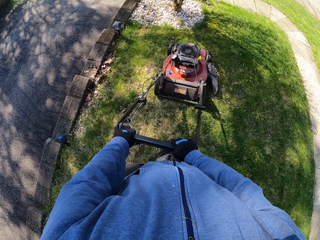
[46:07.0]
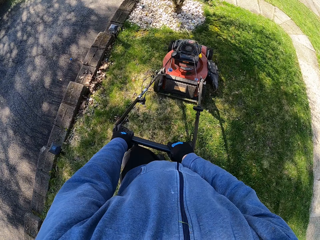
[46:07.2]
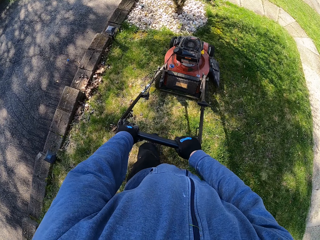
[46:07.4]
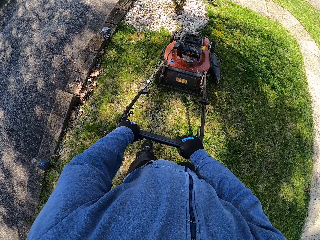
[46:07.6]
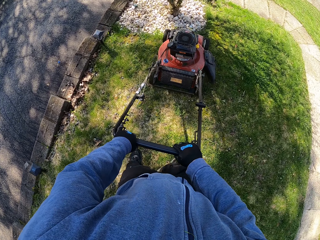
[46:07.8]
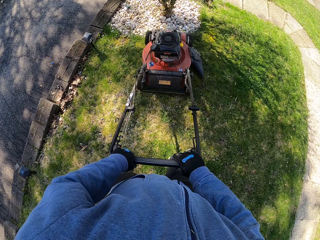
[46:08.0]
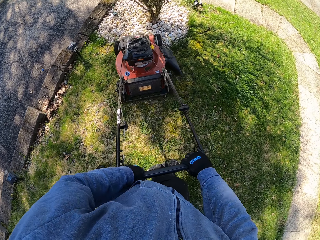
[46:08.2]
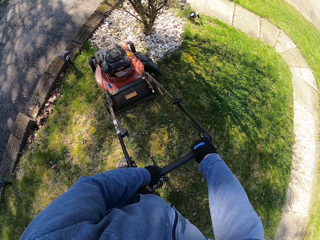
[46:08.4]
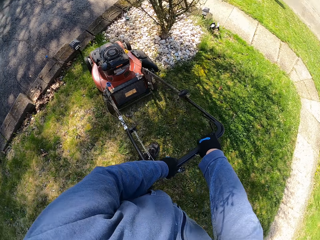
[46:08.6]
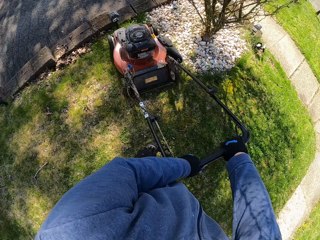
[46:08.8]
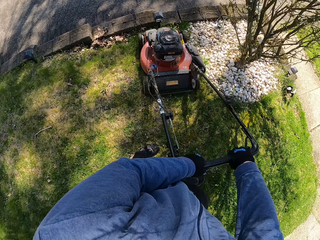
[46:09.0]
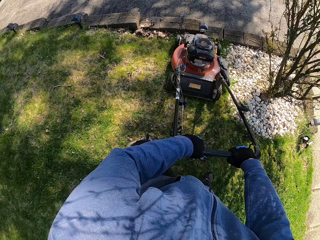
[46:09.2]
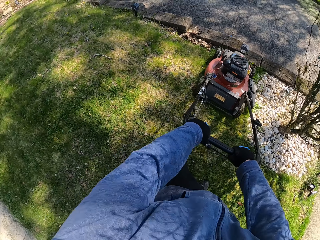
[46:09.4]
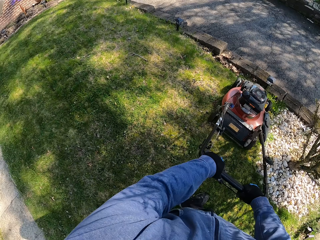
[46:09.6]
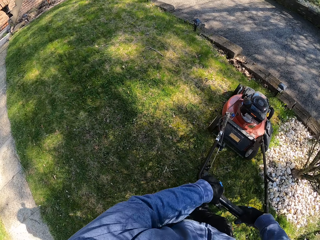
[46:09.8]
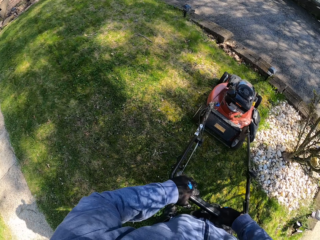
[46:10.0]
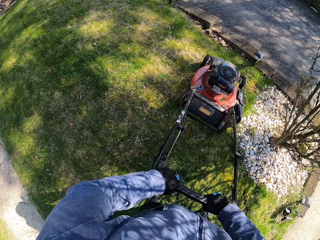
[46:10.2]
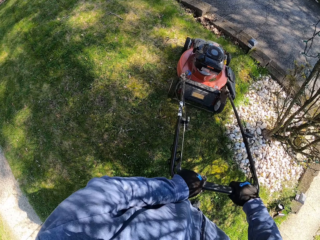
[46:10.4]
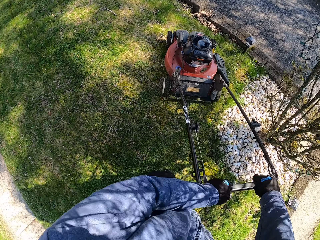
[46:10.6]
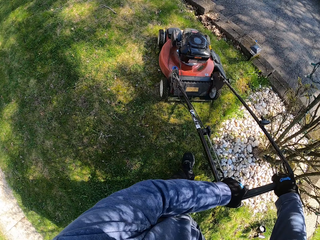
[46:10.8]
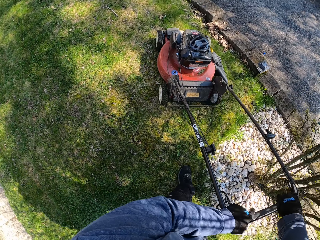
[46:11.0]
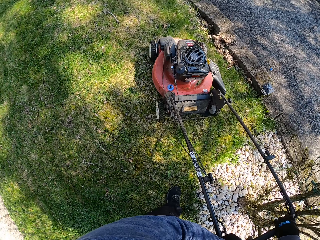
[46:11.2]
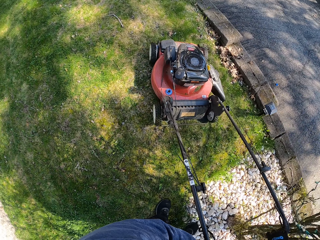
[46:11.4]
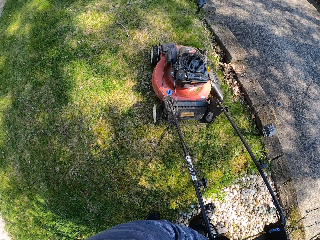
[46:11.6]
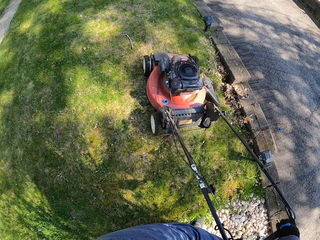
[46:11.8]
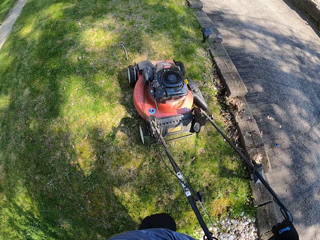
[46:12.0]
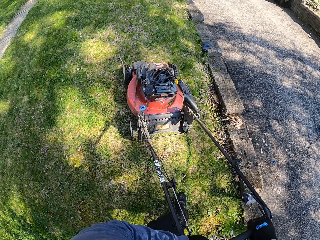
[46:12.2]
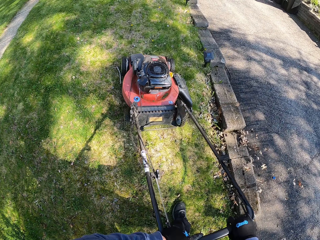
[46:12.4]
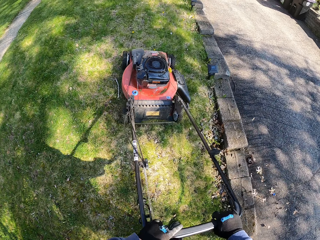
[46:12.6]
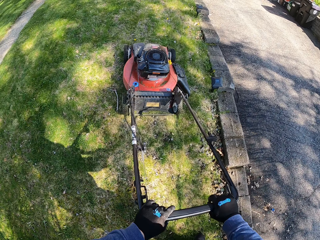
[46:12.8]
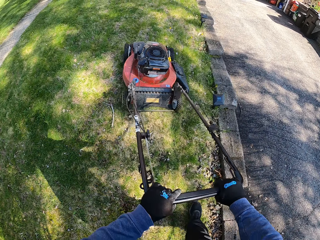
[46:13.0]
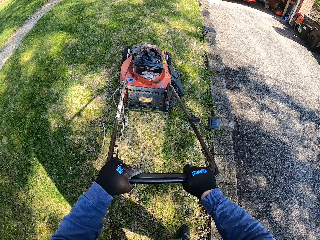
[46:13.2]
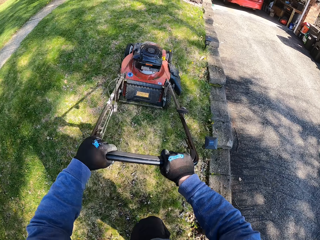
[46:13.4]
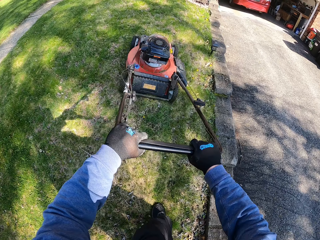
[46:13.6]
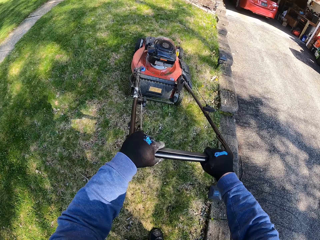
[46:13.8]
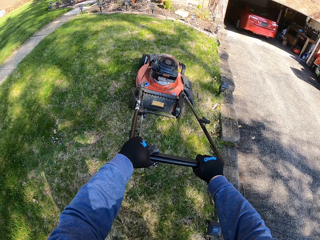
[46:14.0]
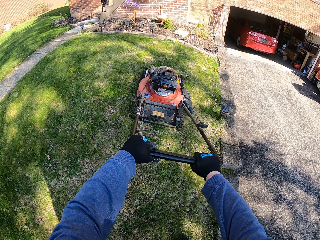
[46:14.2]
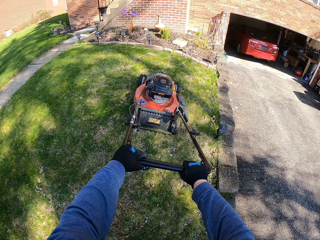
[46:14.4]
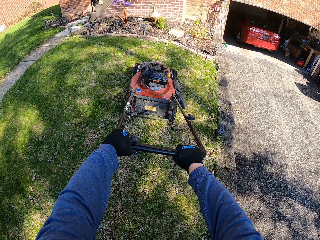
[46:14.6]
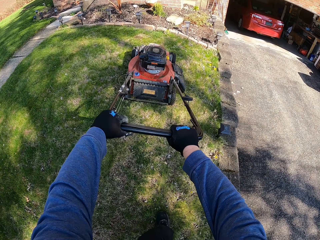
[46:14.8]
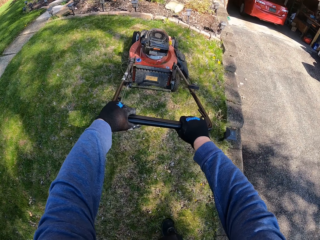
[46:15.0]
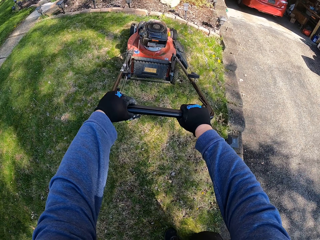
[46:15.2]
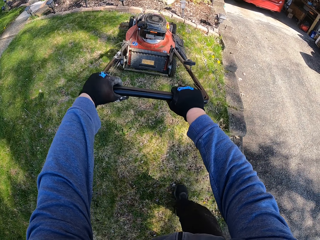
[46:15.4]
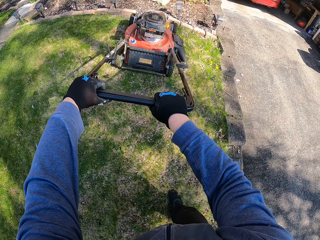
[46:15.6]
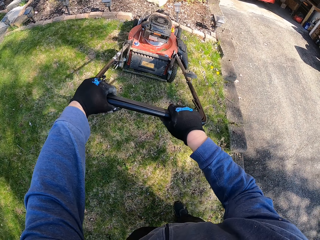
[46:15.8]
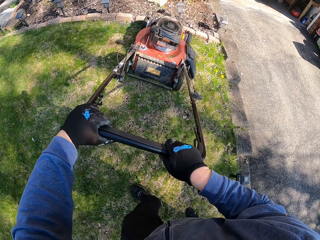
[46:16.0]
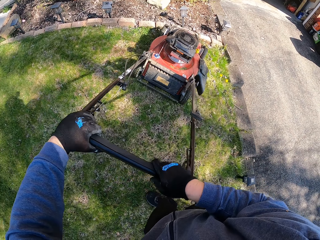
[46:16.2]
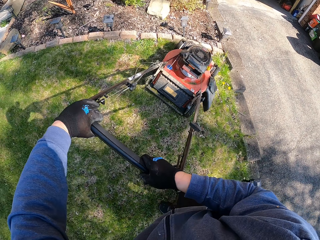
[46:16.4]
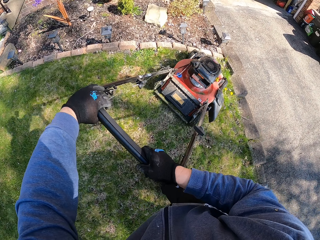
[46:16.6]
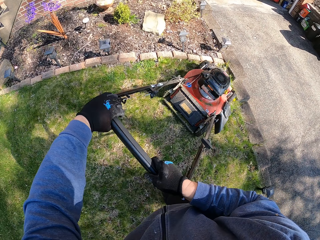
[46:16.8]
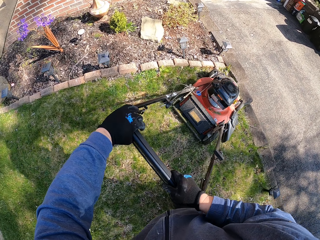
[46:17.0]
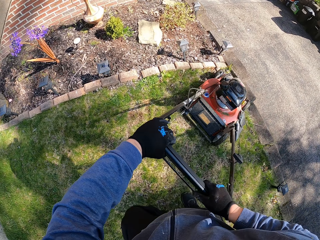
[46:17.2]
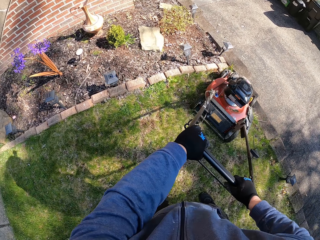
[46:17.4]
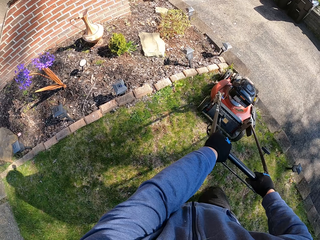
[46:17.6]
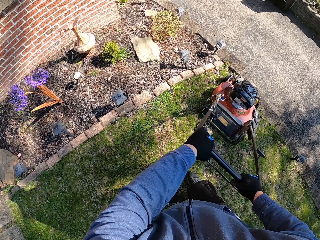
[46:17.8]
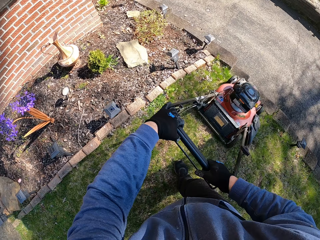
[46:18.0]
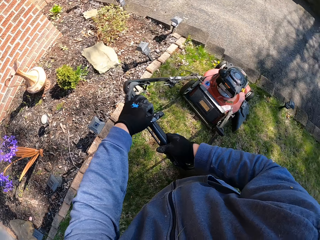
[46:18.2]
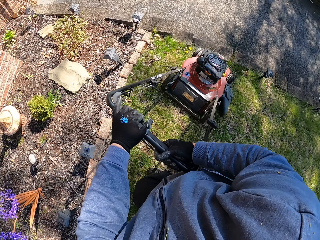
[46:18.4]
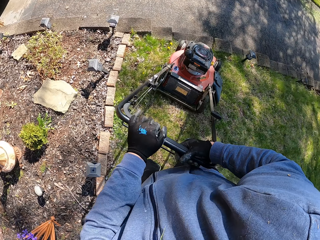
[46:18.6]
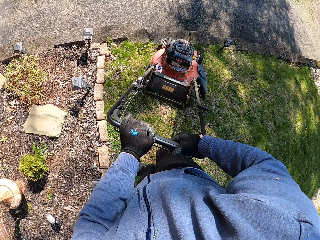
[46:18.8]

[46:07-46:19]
The camera wearer turns the lawn mower. They cut grass with the lawn mower. They turn the lawn mower. They cut grass with the lawn mower. They turn the lawn mower.

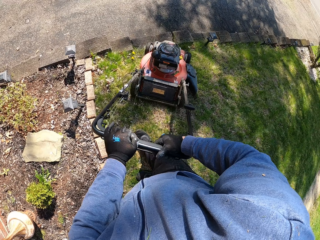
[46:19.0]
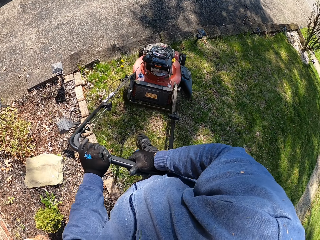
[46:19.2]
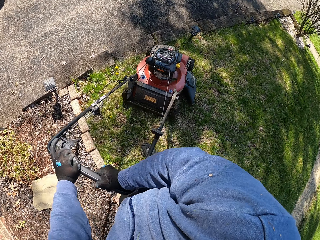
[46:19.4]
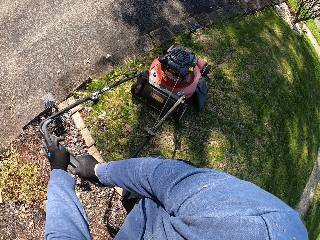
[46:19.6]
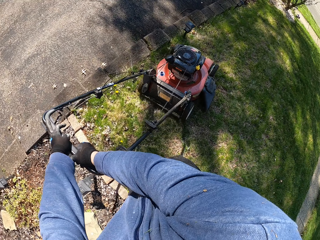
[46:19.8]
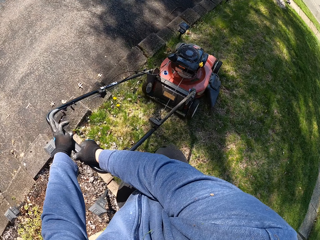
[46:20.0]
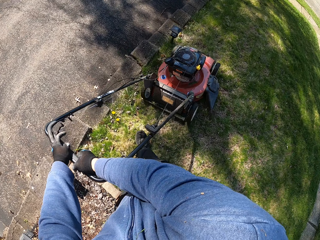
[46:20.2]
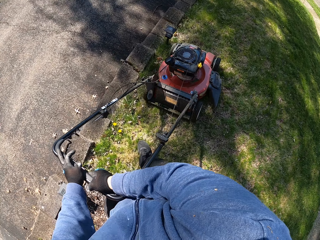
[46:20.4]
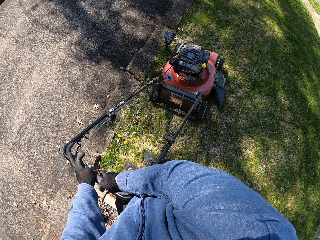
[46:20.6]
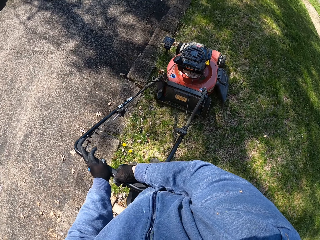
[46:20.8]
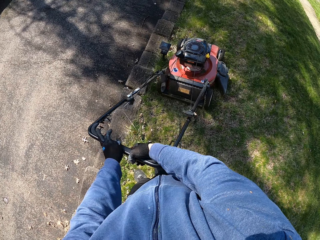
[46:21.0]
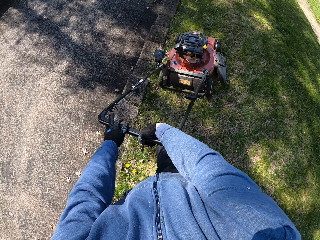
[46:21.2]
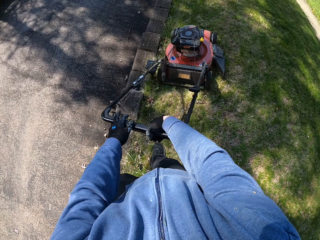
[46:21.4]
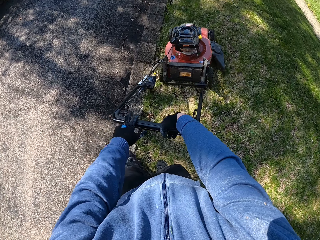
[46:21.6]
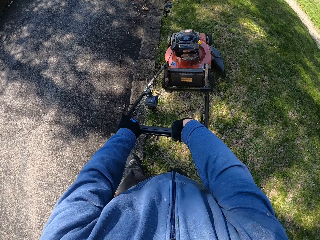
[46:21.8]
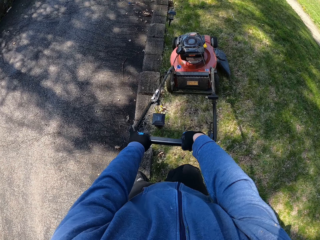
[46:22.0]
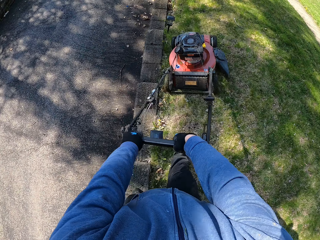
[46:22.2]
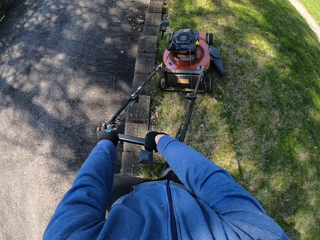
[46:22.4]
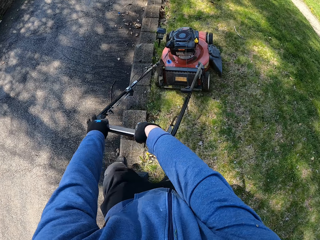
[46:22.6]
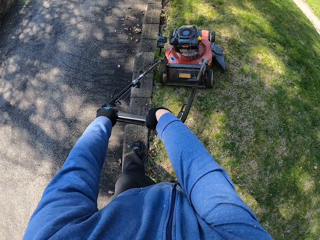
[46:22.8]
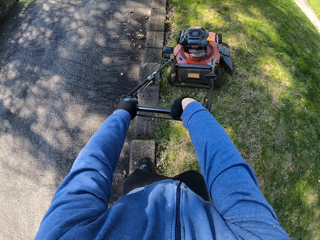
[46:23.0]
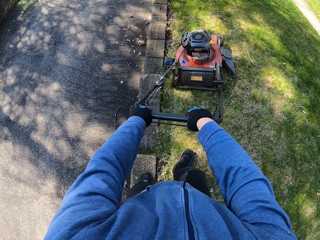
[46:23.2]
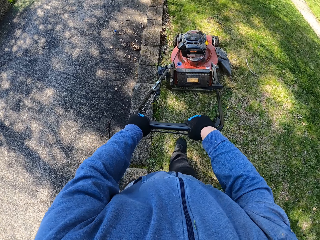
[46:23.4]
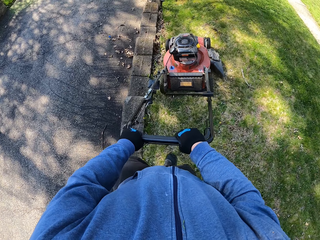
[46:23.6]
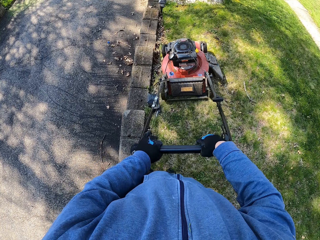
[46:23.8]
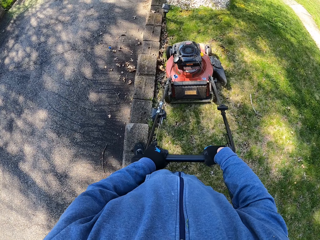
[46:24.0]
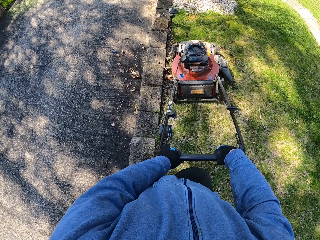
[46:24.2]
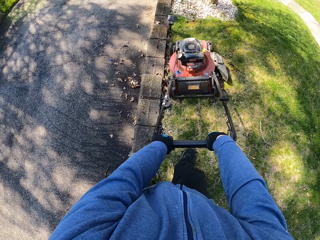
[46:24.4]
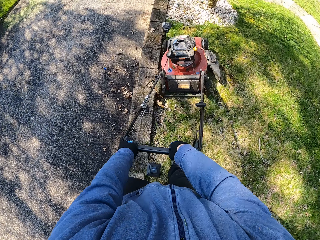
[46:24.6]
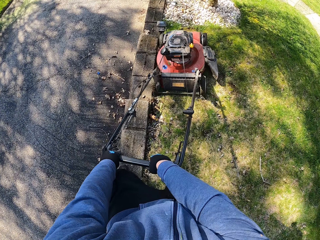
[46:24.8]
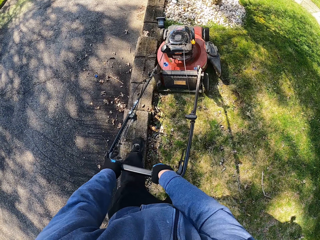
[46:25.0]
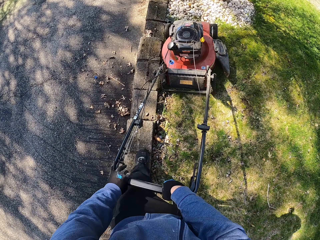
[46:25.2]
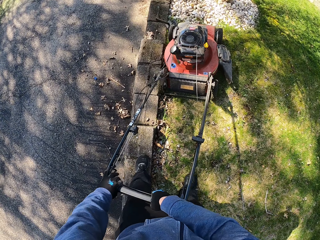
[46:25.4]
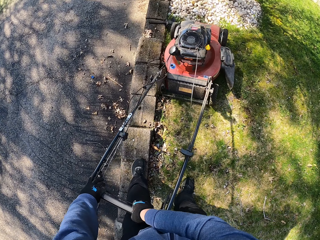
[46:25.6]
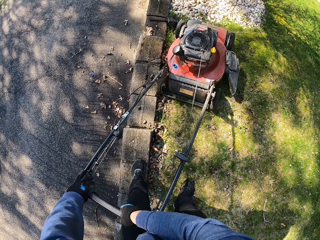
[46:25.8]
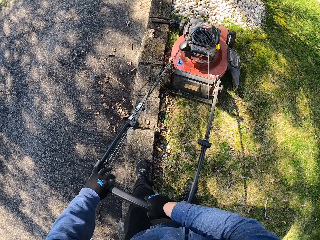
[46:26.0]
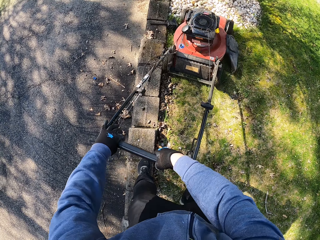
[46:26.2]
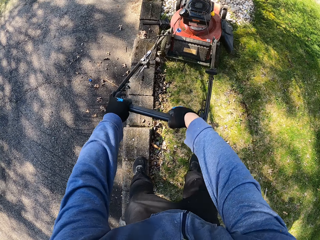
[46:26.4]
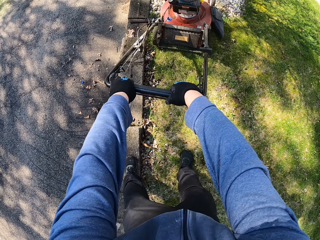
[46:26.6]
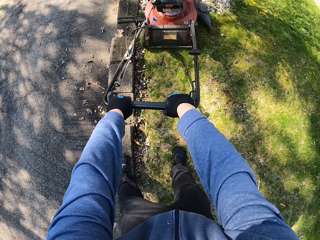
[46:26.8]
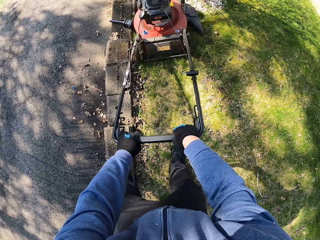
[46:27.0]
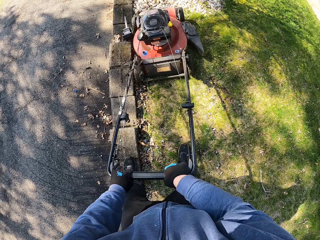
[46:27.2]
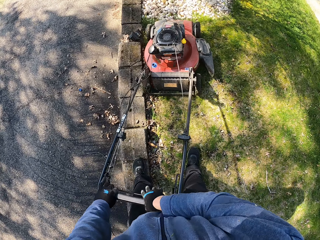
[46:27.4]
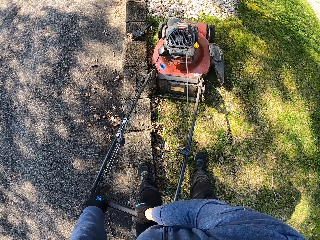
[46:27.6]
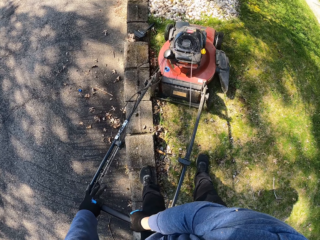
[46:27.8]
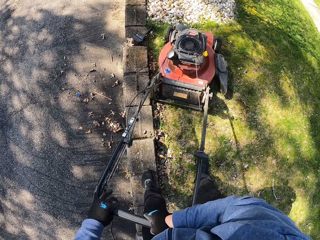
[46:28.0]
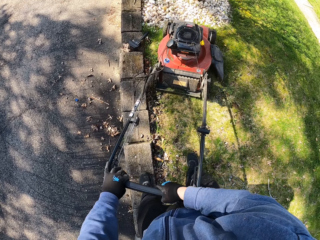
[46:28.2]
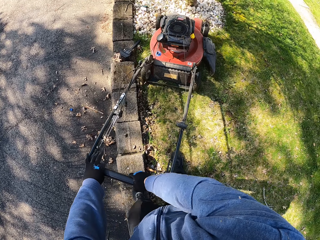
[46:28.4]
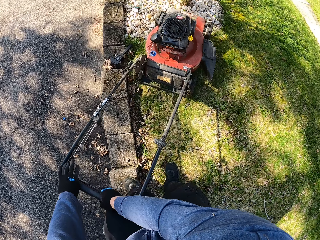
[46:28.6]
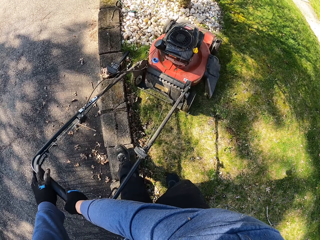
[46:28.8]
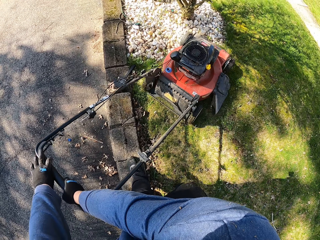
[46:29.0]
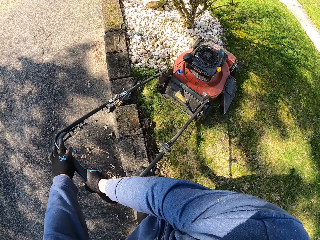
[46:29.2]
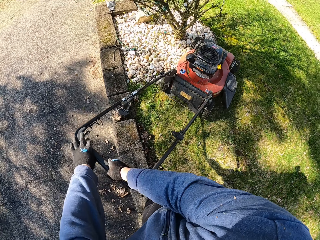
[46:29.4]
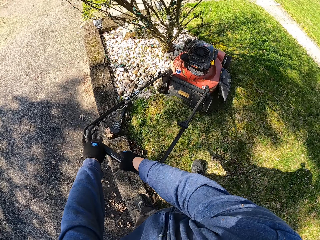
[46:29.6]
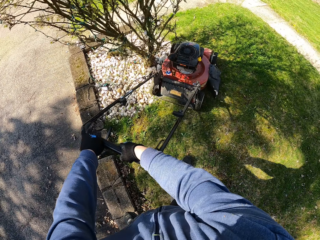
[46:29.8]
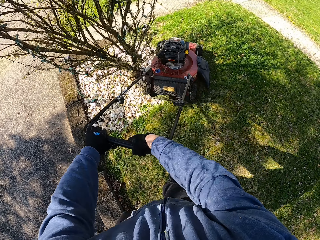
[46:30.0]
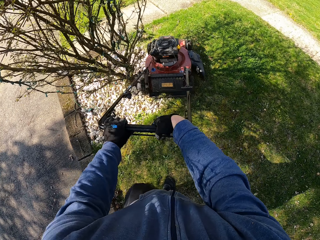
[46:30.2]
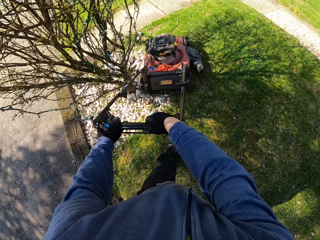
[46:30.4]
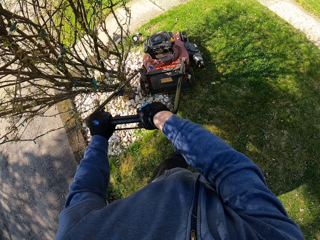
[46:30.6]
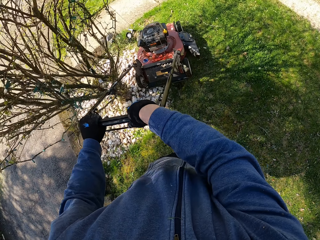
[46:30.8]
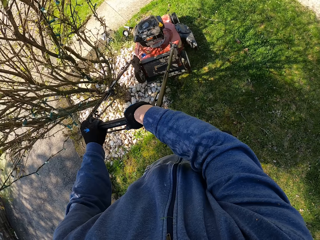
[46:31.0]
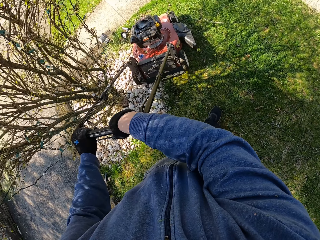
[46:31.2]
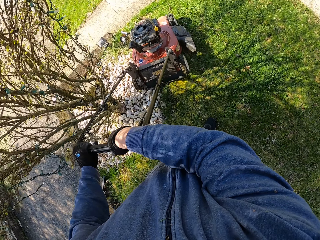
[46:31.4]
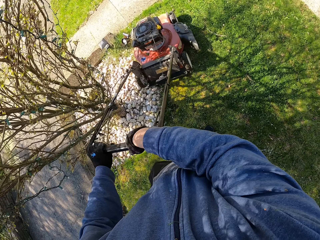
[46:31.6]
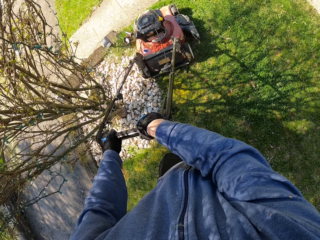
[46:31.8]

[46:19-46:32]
The camera wearer cuts grass with a lawn mower. They step on the slabs. They cut grass with the lawn mower. They tilt the lawn mower. They cut grass with the lawn mower.
